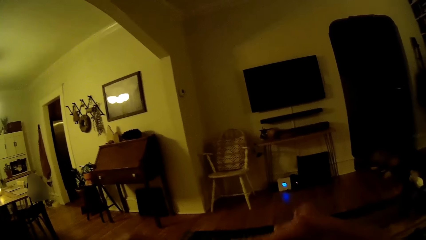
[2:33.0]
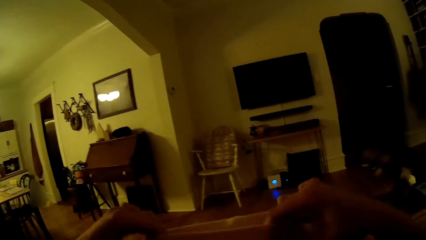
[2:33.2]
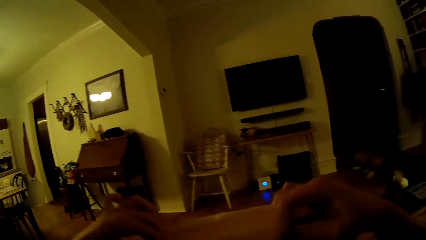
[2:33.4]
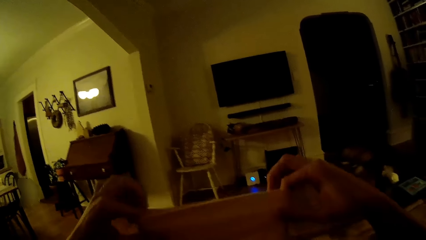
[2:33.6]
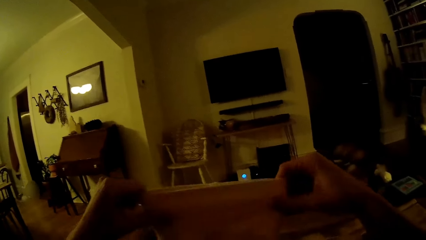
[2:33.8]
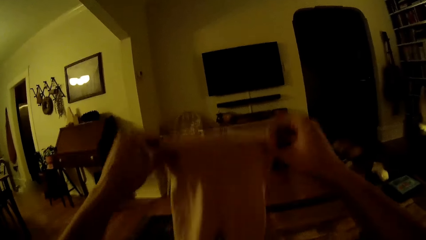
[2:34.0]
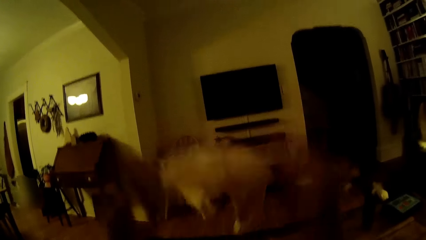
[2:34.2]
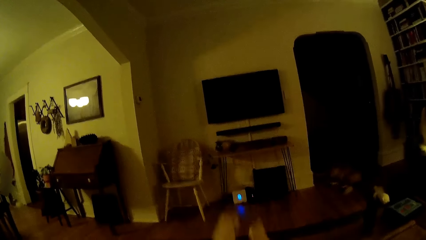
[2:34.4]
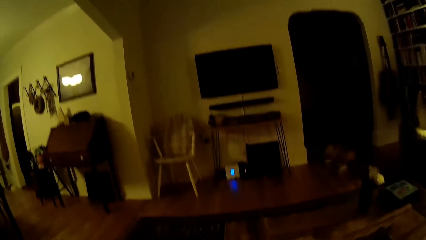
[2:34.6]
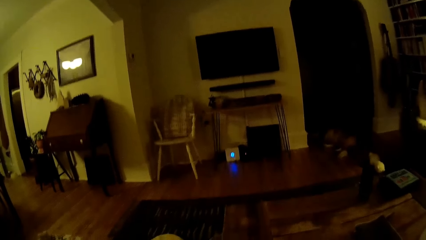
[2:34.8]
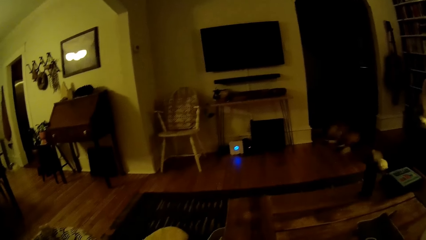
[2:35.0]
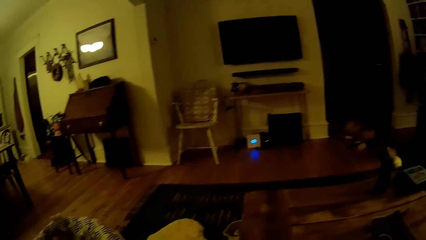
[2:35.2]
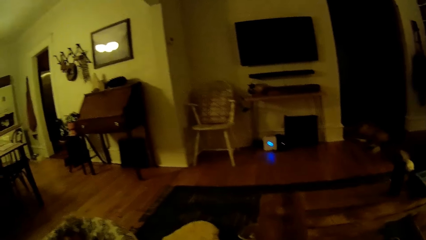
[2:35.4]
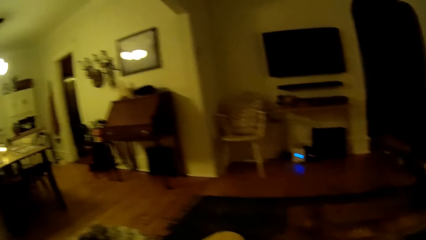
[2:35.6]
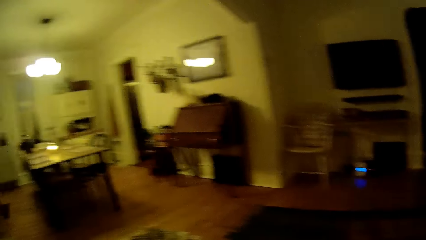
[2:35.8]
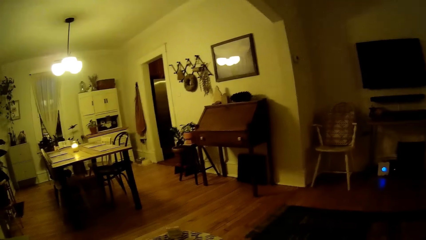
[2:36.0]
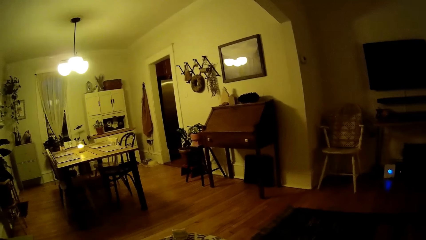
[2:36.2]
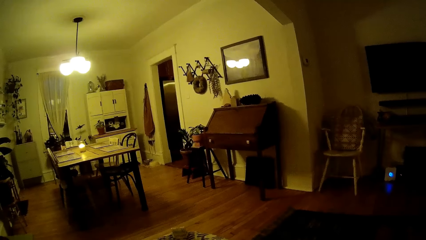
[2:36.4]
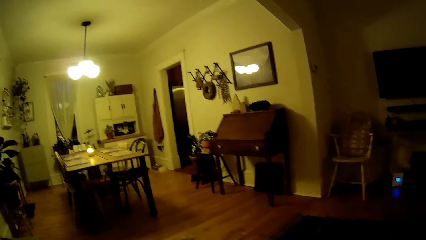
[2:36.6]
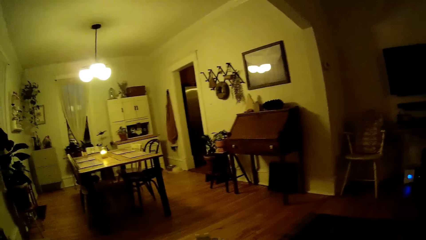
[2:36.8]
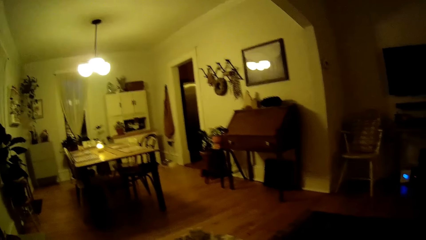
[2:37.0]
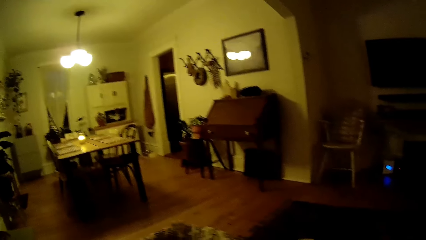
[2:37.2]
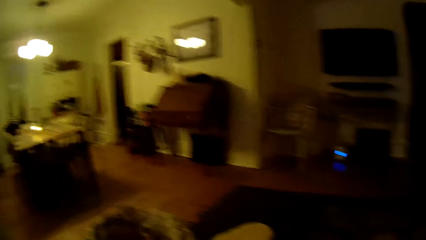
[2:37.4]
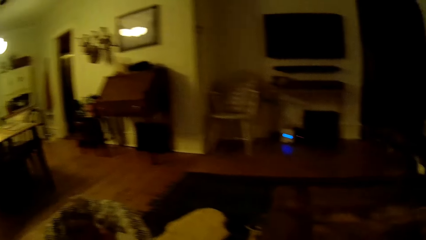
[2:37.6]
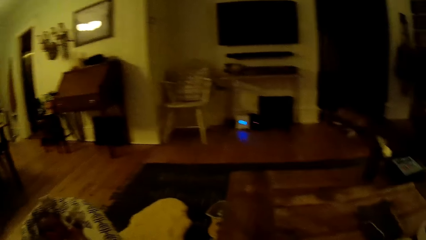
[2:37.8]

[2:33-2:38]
The camera wearer folds the baby romper with her hands.

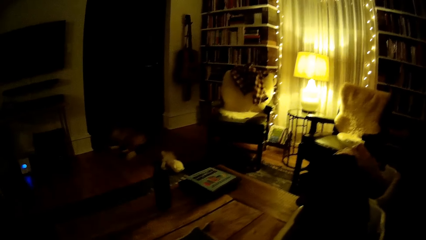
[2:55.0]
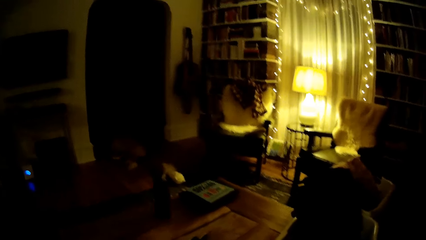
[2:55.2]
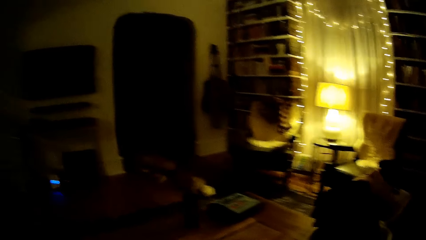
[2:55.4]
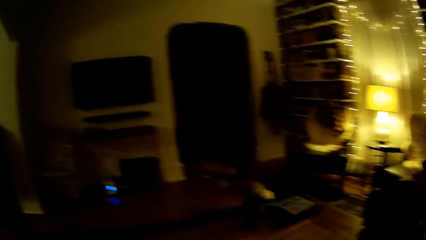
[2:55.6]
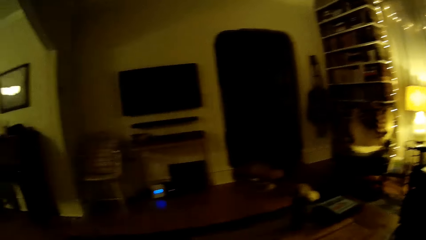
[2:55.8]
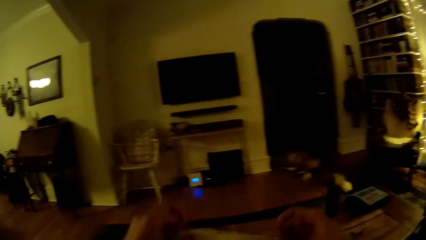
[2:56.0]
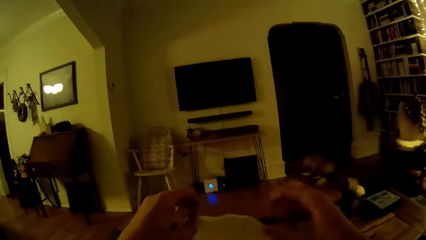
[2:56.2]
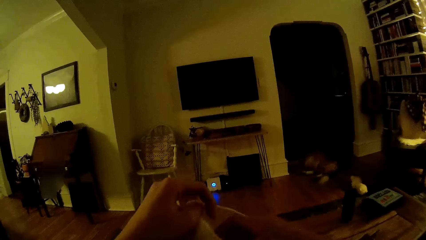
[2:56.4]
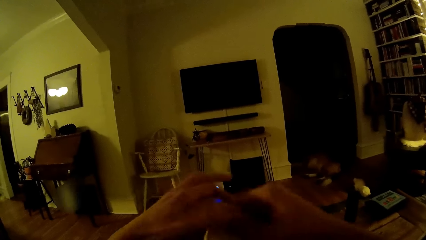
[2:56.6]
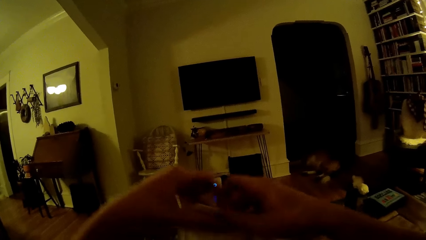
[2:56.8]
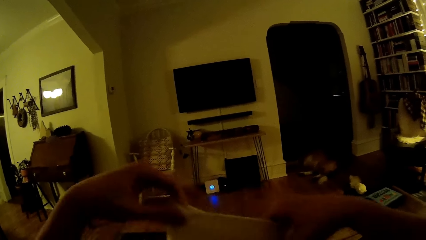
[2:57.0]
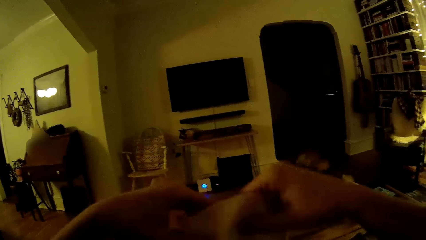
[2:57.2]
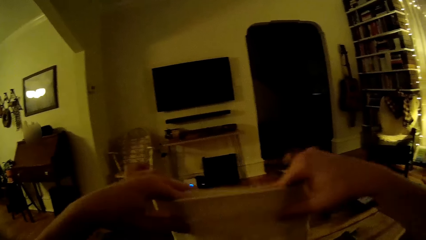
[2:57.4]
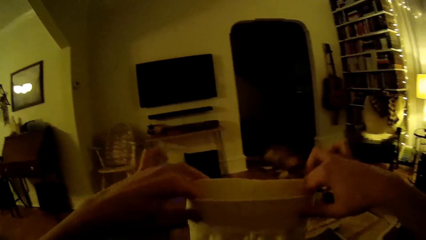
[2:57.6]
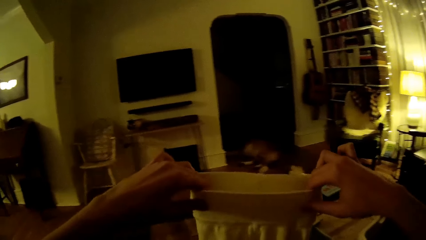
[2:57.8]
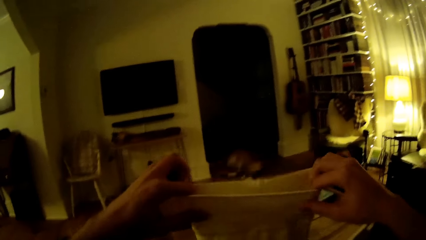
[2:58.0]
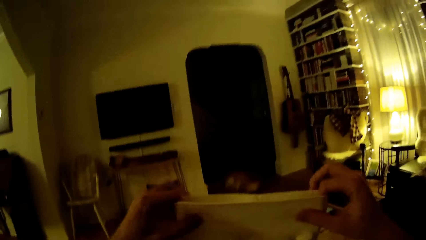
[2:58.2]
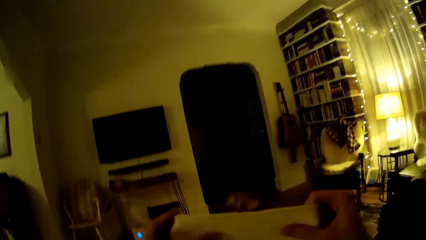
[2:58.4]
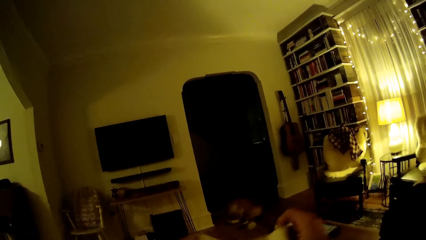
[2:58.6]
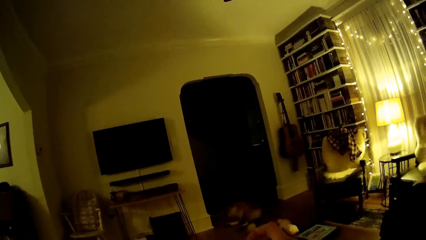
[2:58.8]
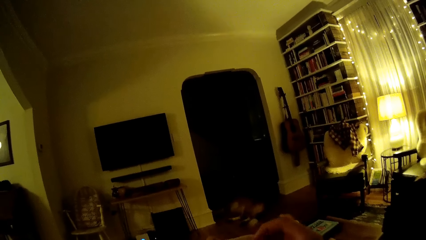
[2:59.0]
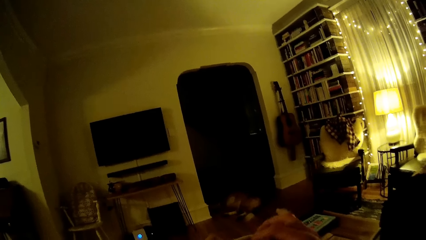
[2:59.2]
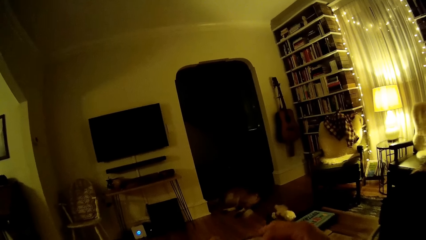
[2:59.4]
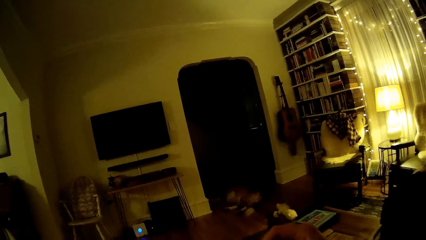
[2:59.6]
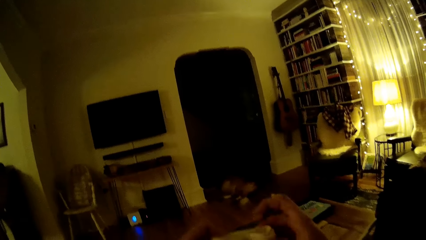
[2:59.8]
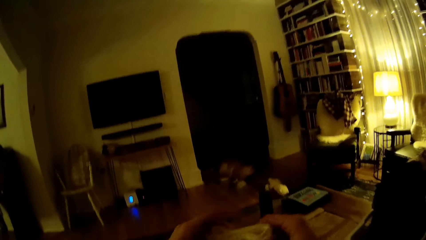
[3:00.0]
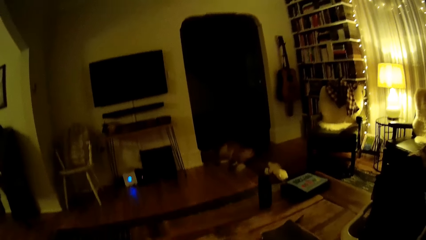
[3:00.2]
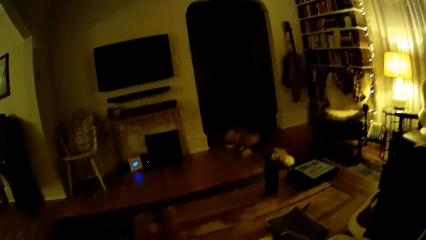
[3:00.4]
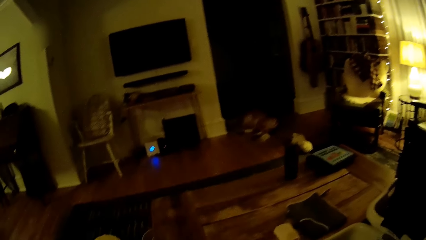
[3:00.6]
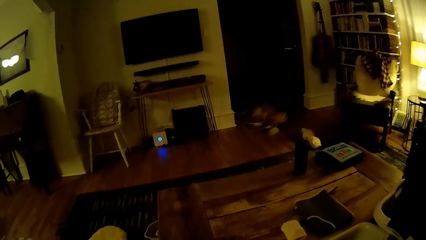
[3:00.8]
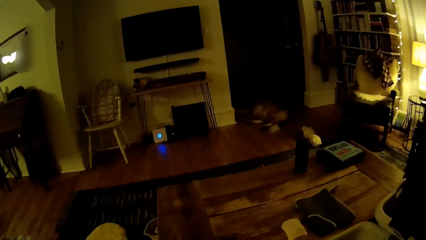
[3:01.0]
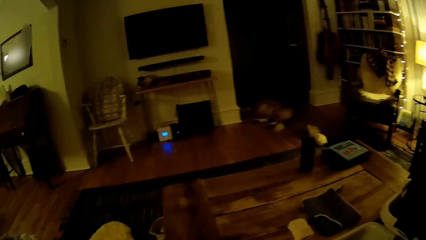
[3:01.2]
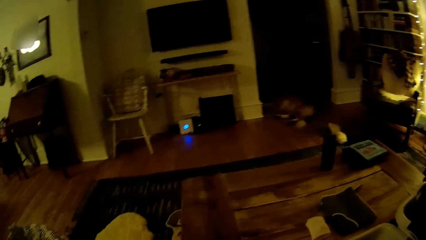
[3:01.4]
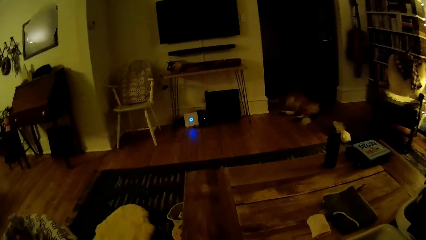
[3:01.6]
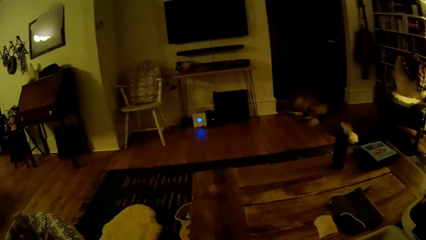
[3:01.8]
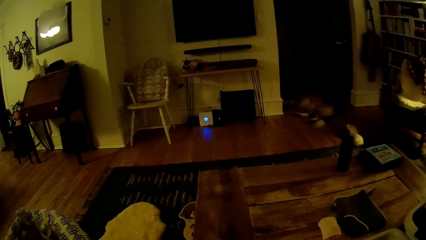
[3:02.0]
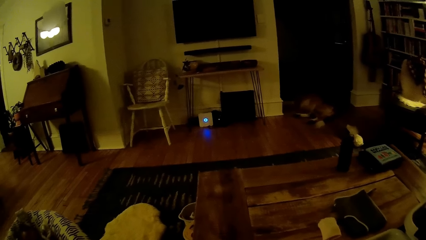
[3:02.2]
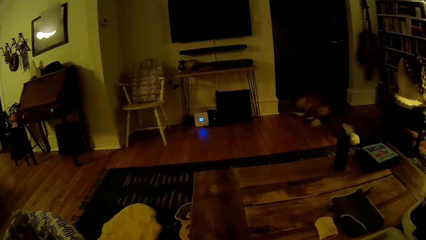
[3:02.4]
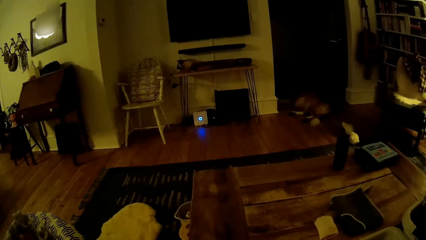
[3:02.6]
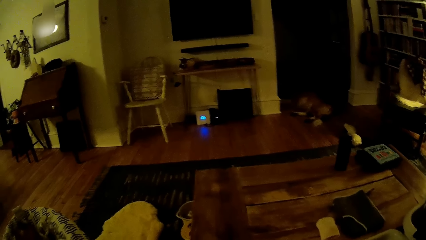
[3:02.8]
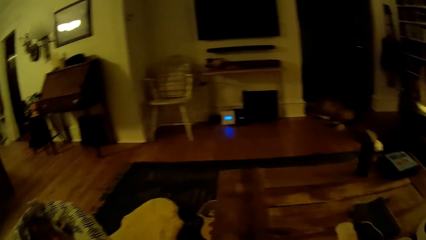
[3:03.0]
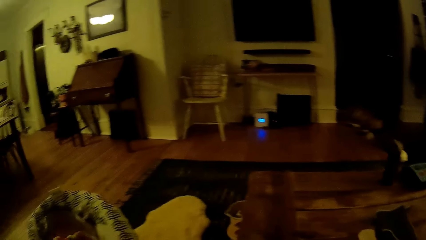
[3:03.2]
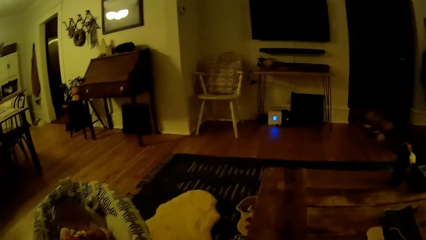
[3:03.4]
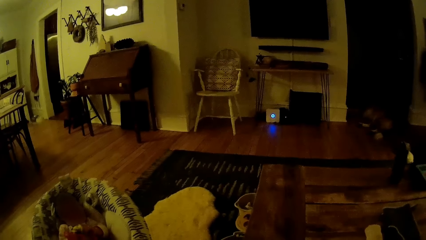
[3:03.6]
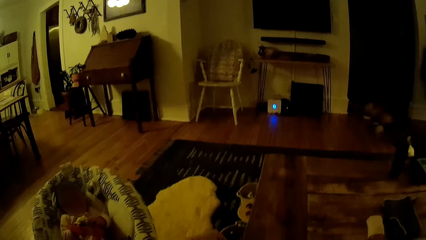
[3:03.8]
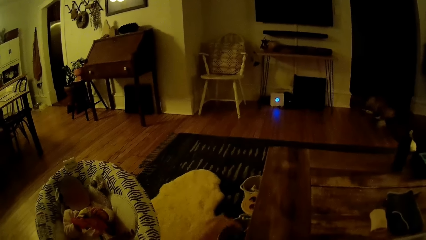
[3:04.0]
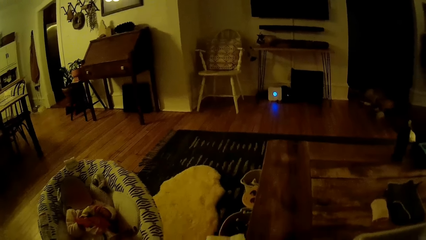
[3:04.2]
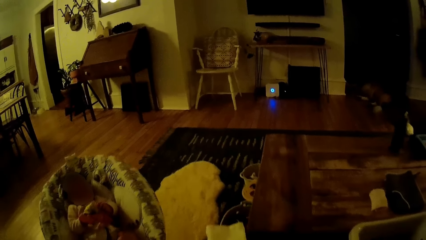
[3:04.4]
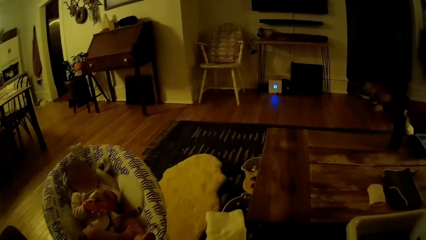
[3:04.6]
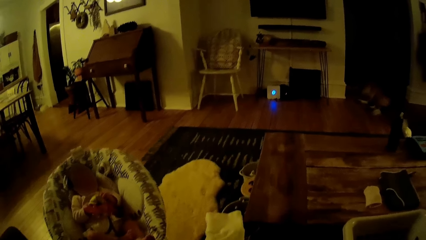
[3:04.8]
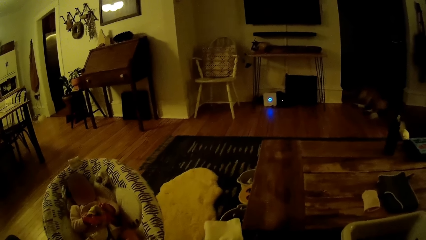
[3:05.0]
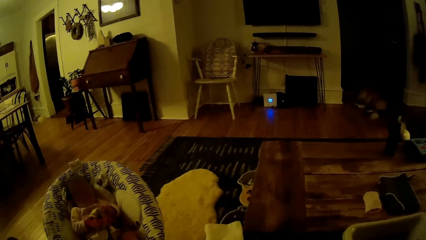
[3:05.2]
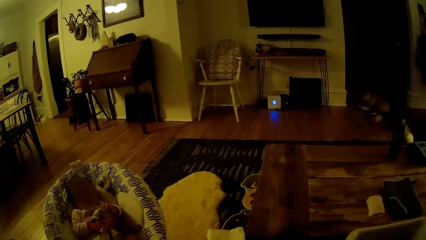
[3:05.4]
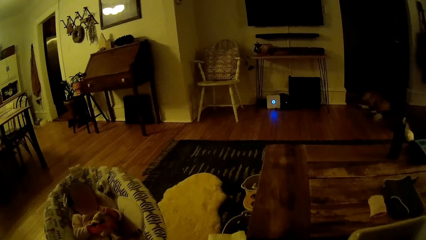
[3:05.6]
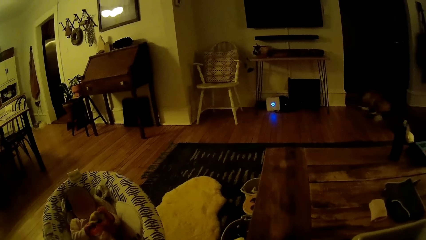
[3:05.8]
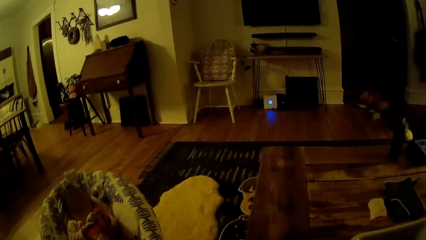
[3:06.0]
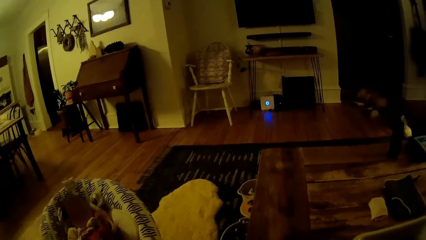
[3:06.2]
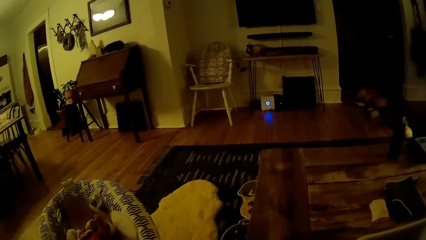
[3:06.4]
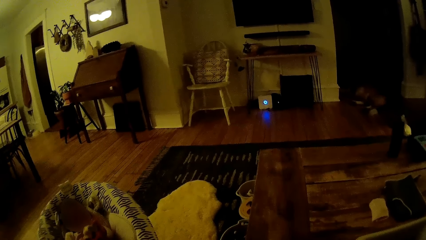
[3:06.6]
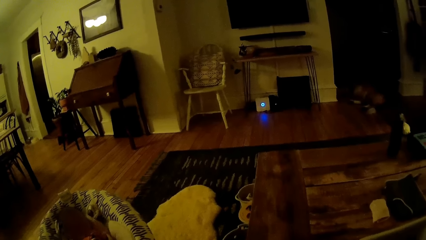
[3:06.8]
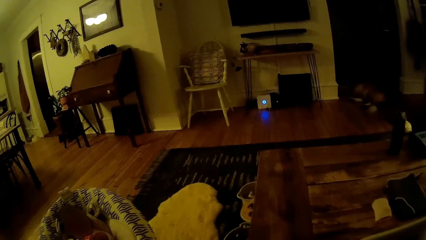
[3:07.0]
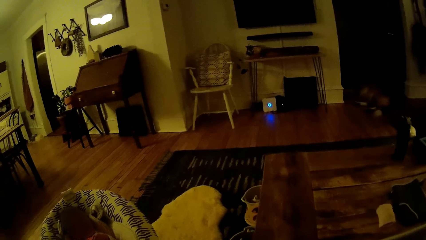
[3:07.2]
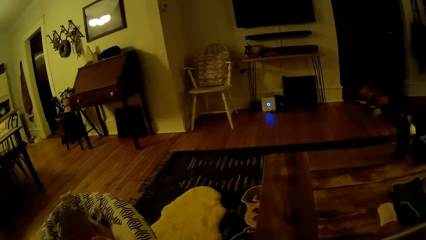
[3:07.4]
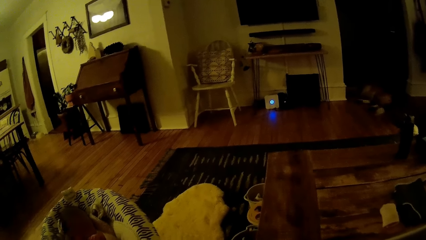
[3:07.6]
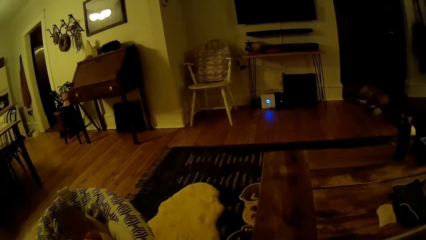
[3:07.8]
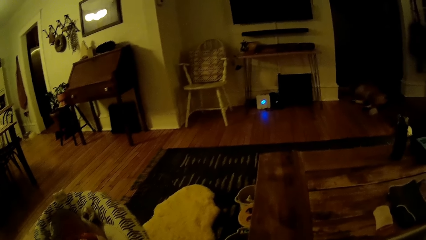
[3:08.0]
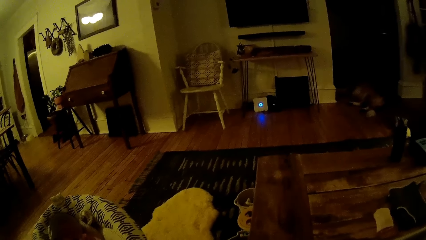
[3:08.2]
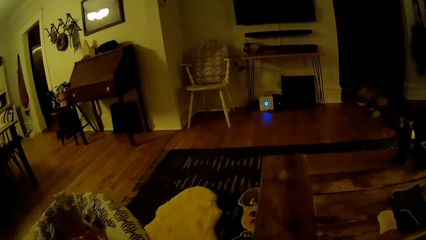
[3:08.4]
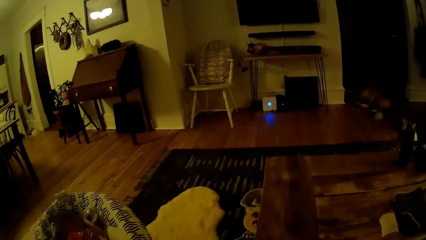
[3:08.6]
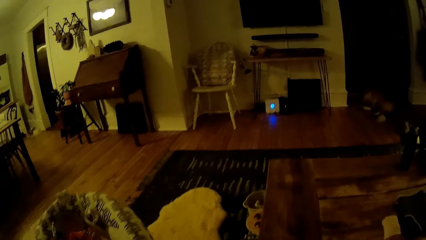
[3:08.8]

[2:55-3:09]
The camera wearer folds a white baby romper with her hands. She holds a cloth.
